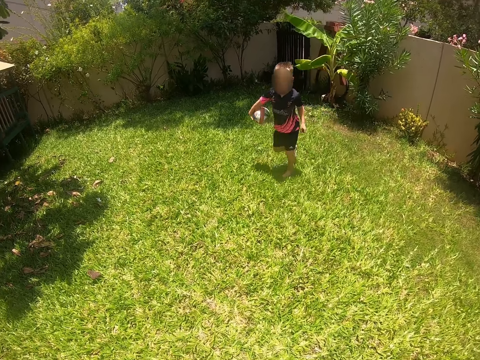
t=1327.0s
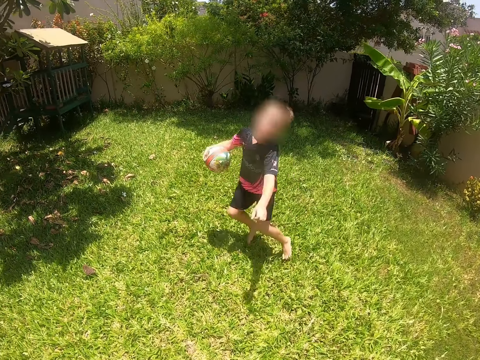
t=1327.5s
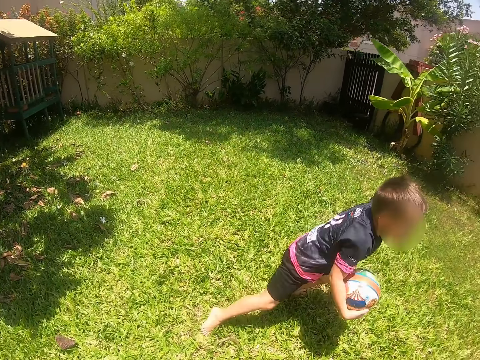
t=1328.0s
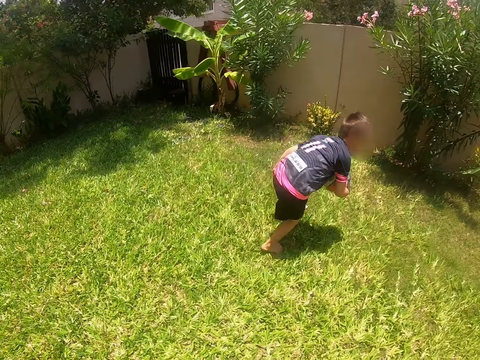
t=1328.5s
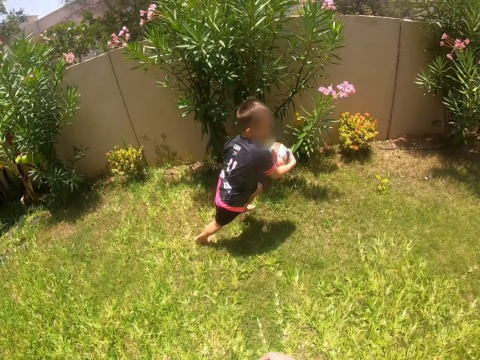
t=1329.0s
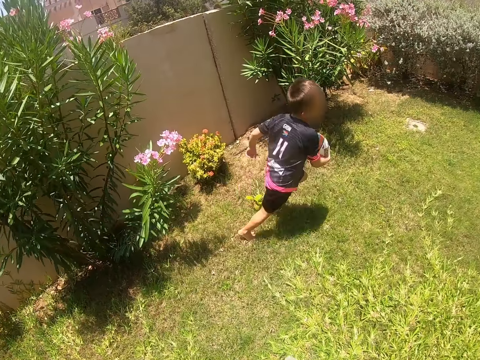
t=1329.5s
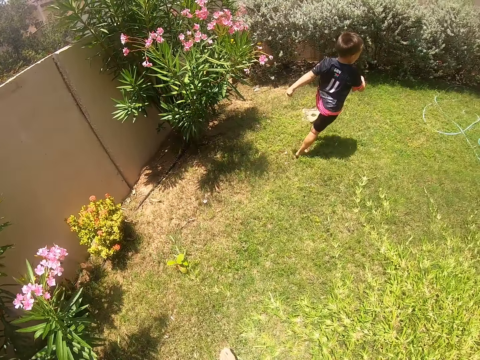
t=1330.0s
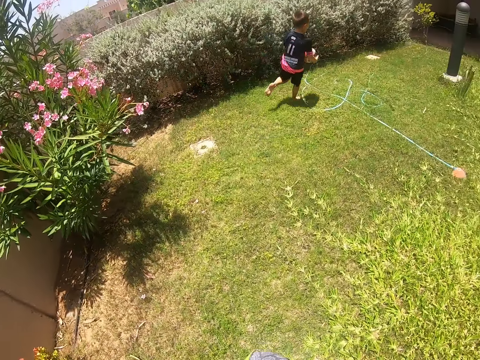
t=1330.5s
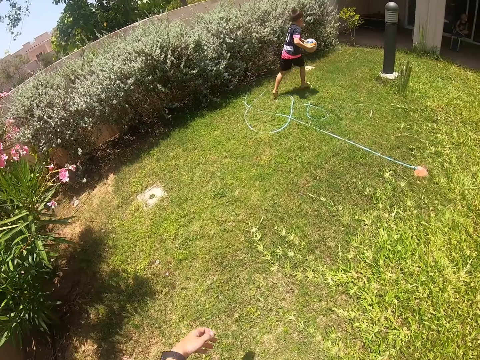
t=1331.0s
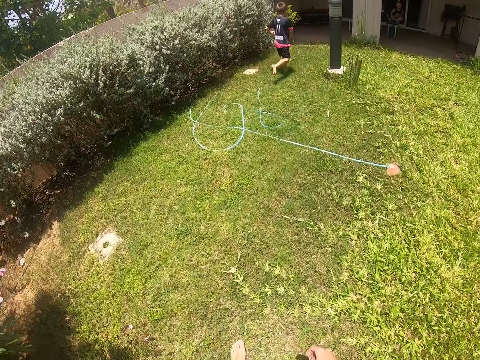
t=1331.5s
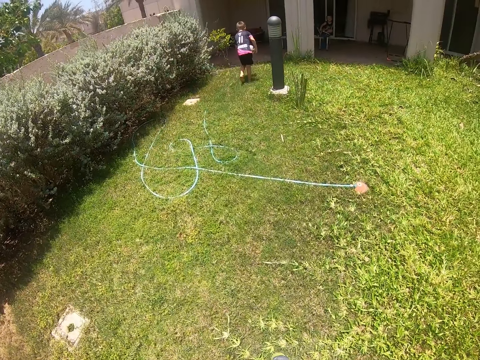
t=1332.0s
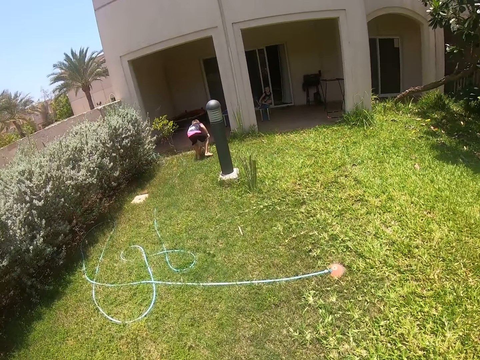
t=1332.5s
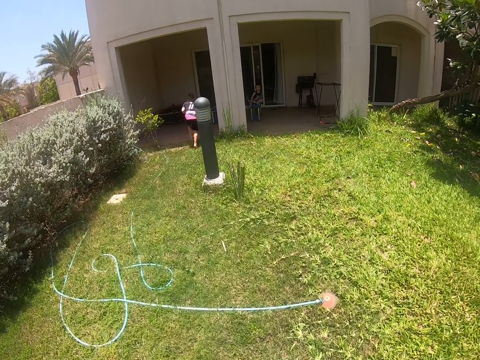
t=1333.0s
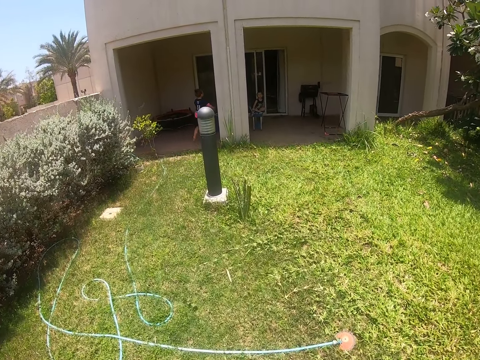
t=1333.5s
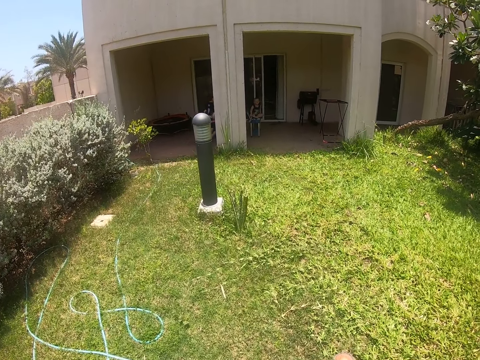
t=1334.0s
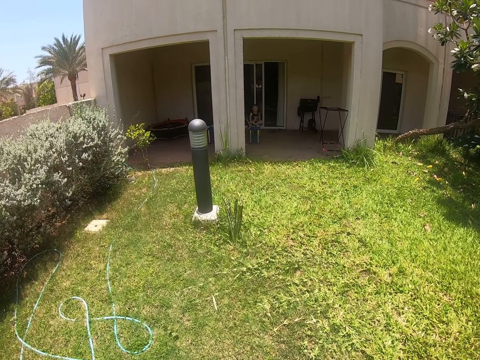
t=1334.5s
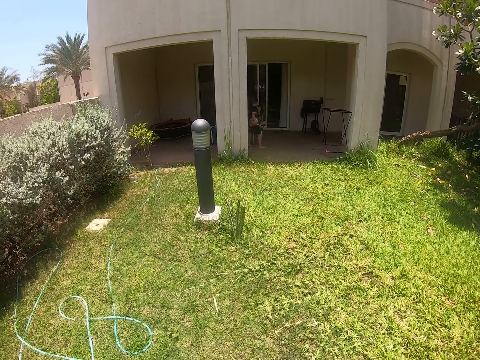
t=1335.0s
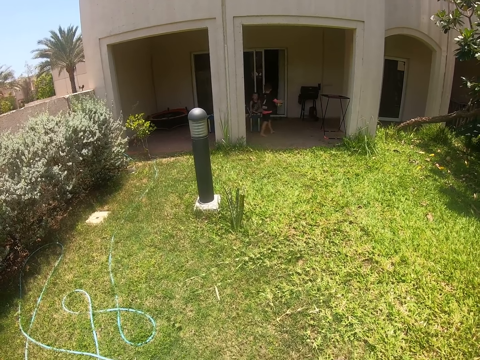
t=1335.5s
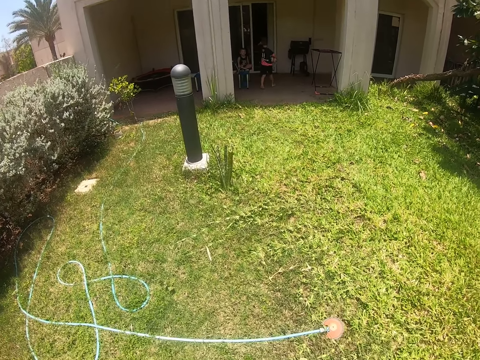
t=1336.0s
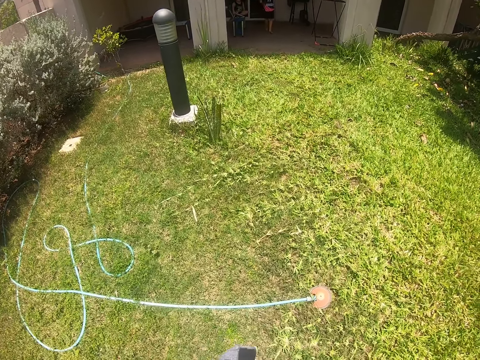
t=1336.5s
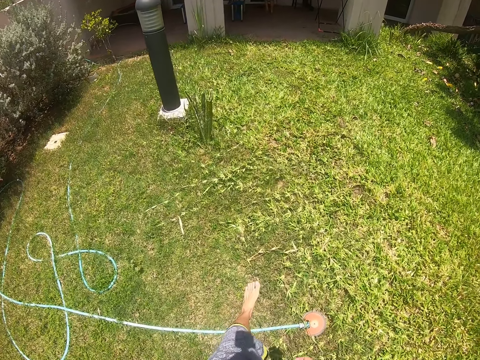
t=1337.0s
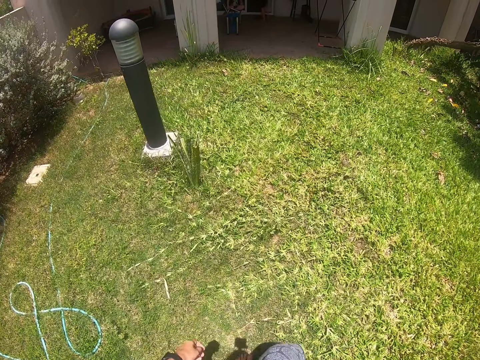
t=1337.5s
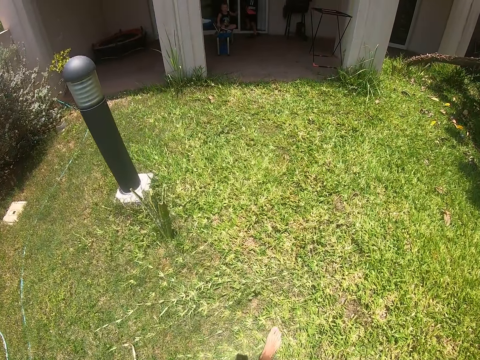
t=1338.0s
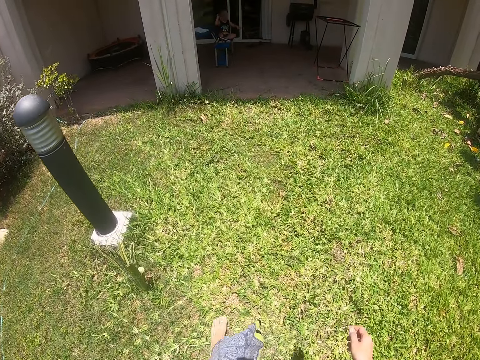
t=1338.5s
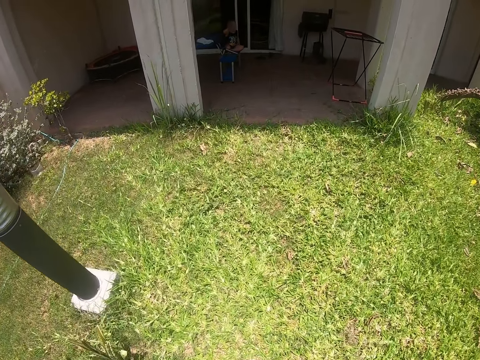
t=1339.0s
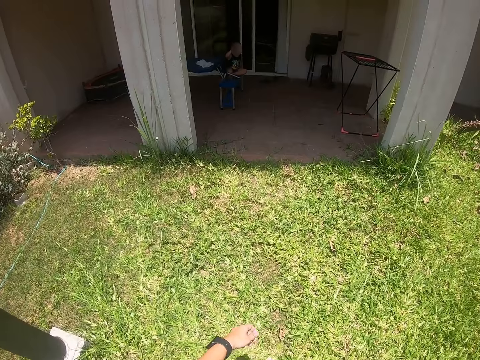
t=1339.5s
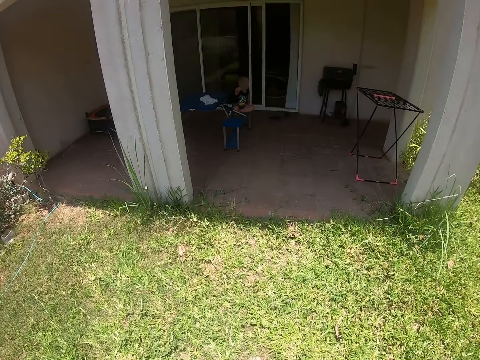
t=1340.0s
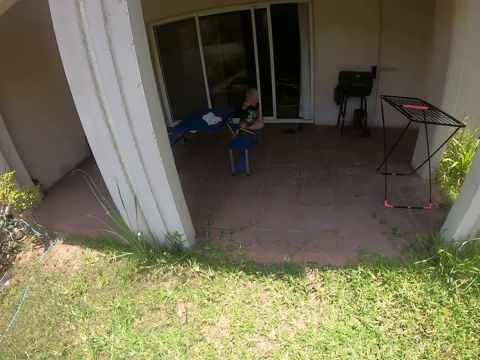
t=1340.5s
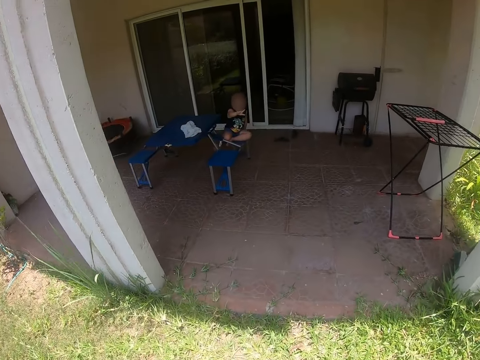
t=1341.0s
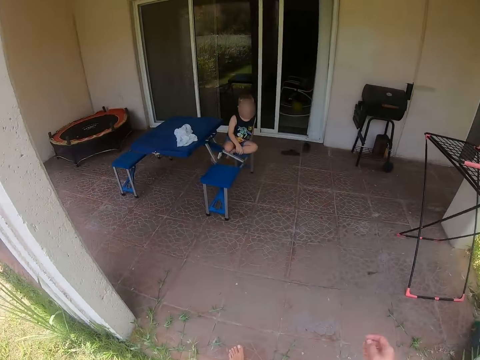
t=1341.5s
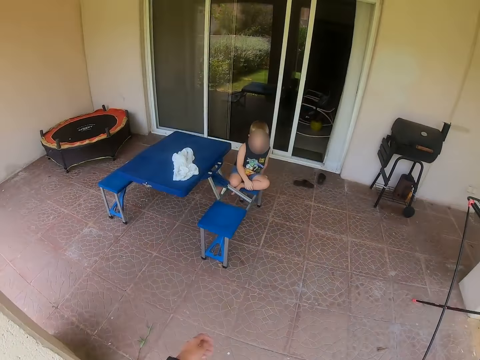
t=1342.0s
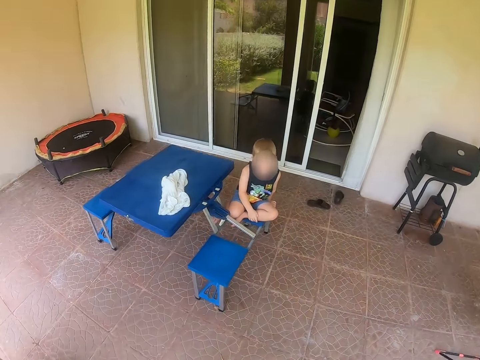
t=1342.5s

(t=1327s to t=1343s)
A person runs. The camera wearer walks. The person plays around the verandah. The camera wearer walks around the verandah.

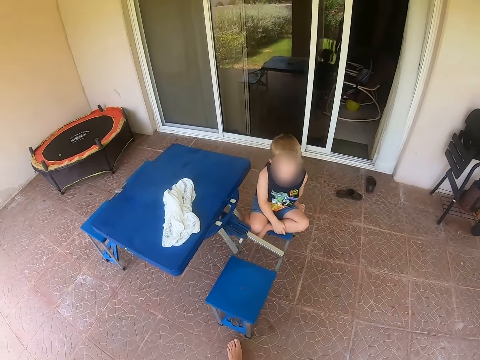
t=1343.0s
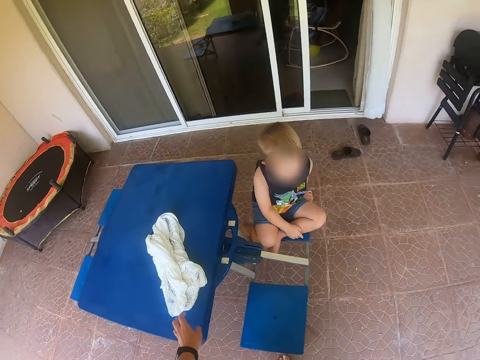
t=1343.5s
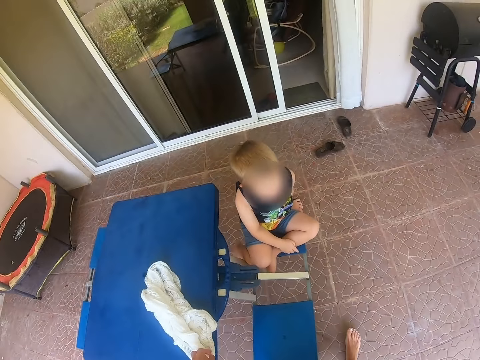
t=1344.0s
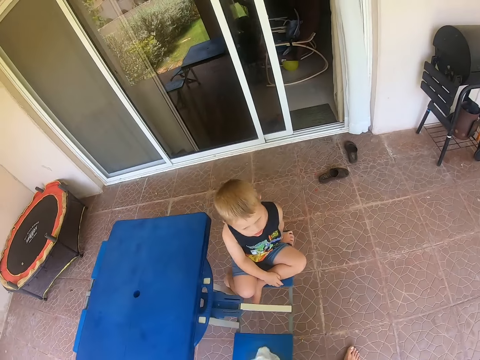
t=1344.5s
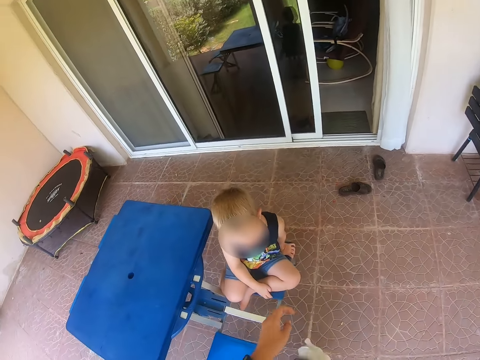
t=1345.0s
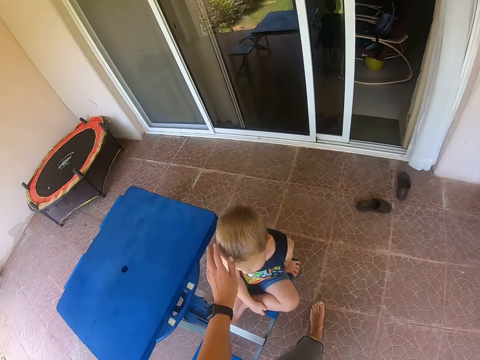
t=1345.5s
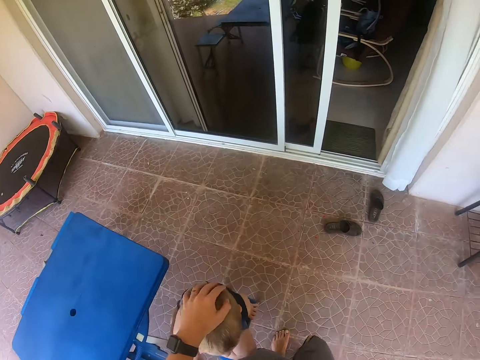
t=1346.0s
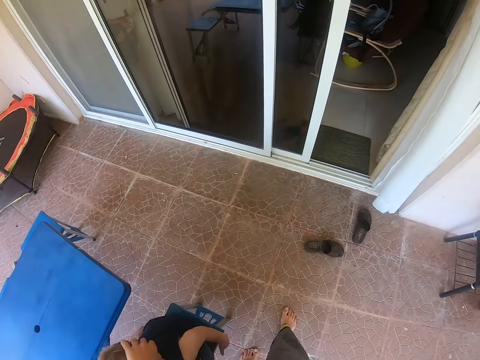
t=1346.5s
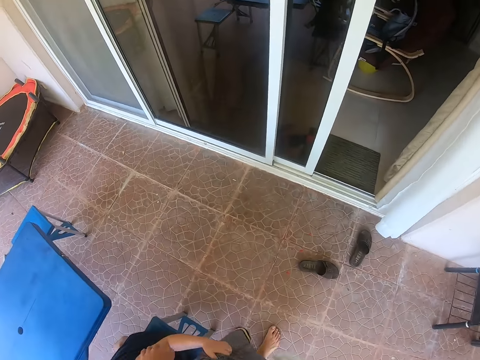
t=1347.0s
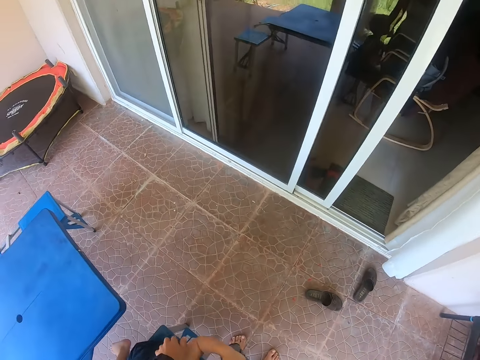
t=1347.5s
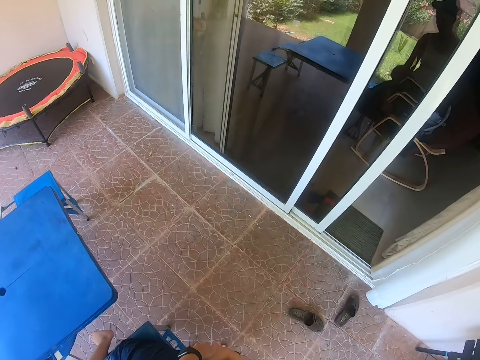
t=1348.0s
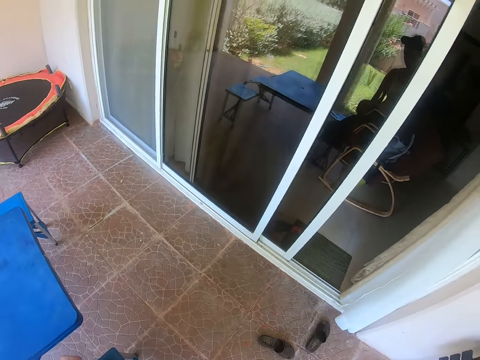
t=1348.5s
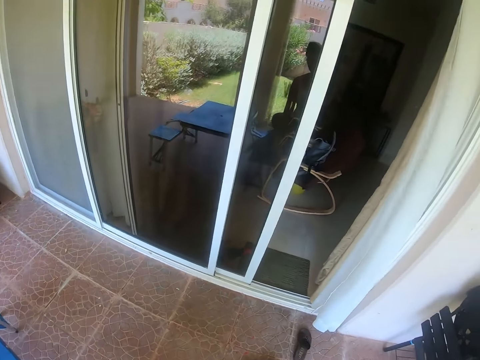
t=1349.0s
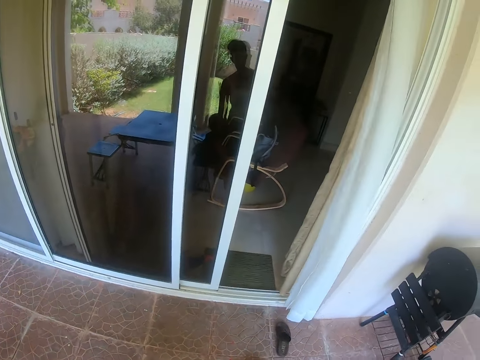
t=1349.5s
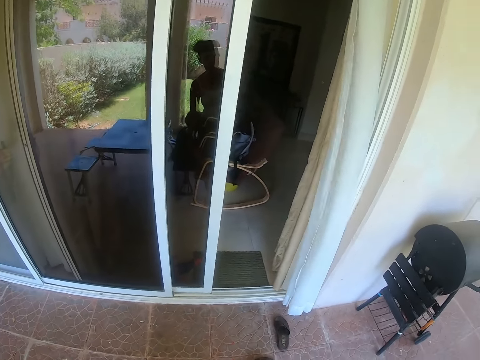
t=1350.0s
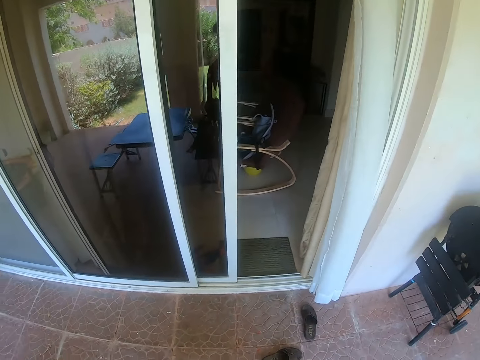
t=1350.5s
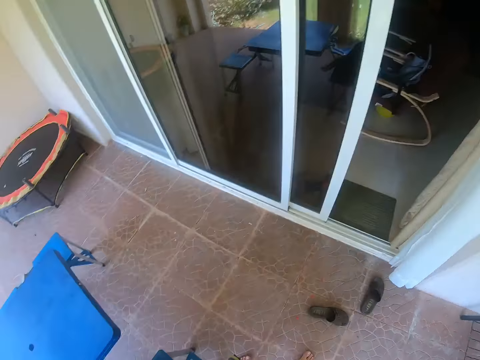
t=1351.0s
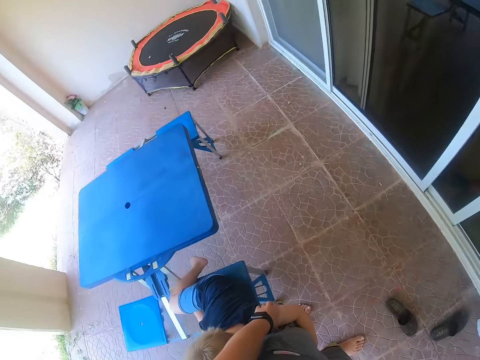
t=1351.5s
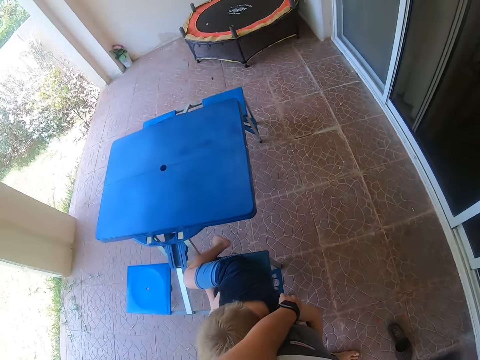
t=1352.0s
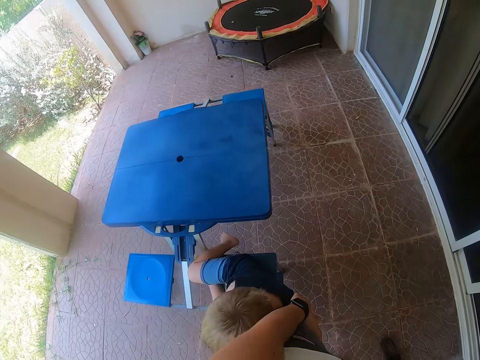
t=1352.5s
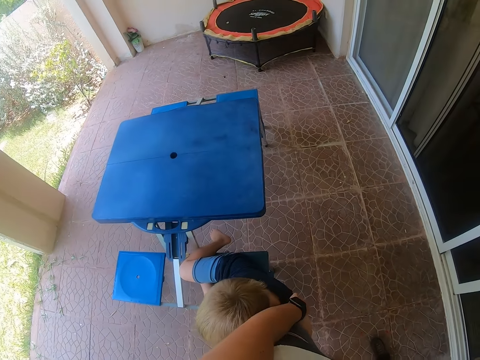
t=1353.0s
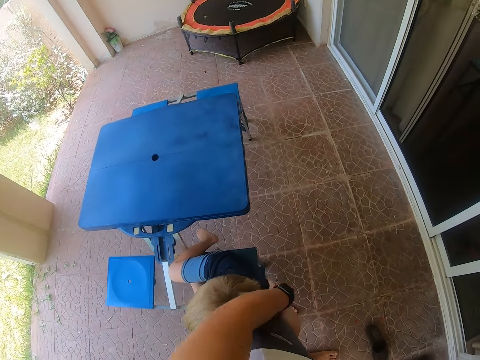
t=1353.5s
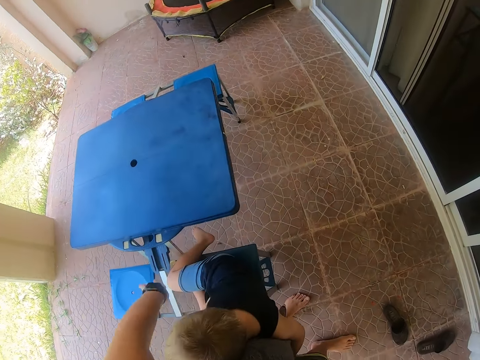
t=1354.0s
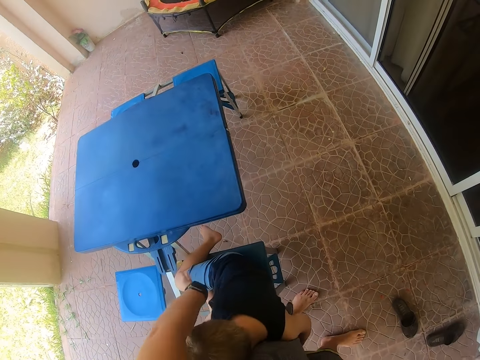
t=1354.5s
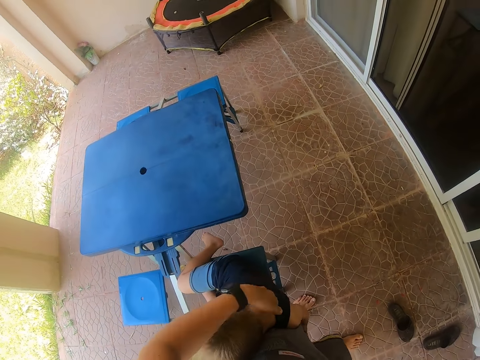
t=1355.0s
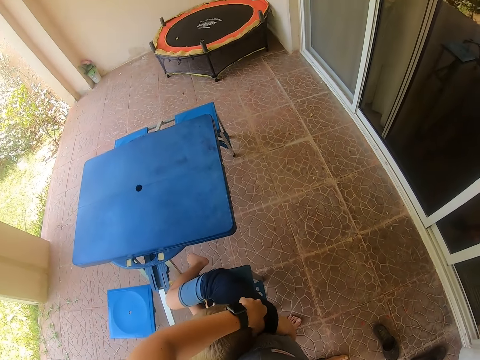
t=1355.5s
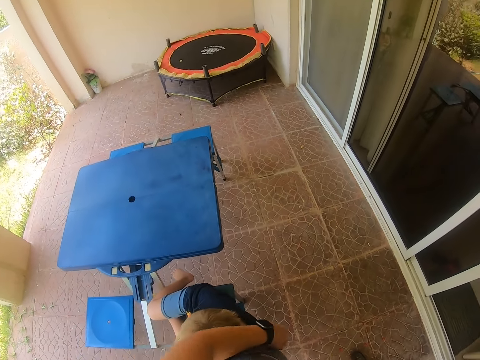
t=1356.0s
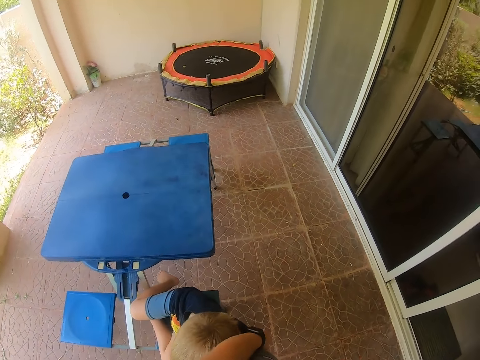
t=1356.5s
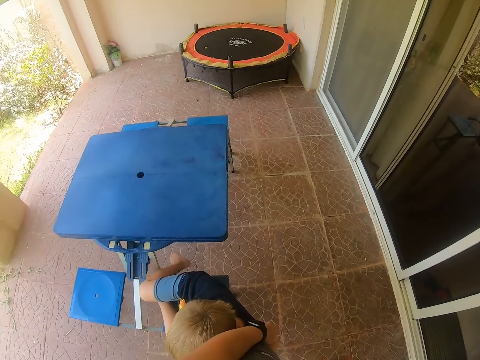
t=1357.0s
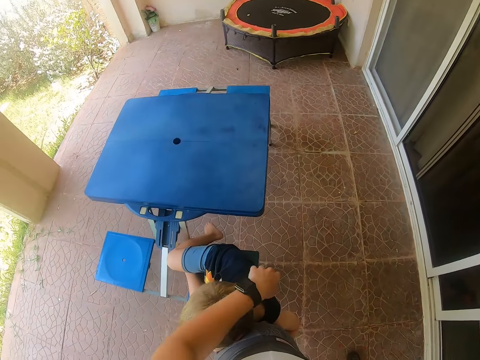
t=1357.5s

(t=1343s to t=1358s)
The camera wearer takes a cloth or towel from the table in the verandah. They touch a person. They stand. They touch the person.
